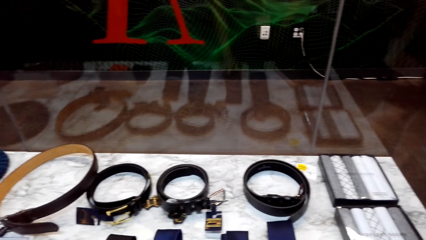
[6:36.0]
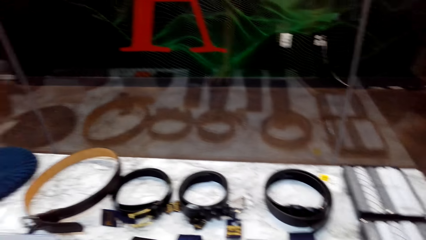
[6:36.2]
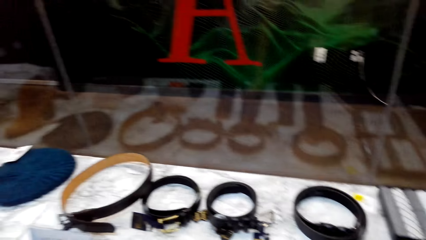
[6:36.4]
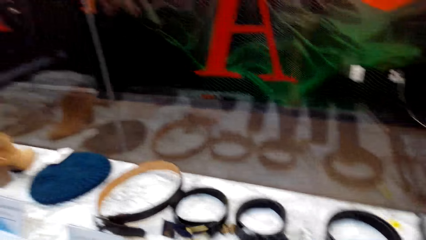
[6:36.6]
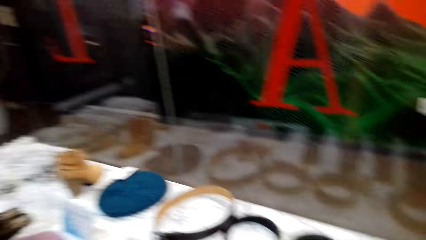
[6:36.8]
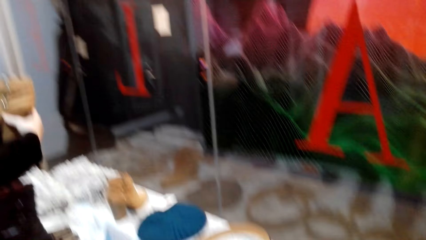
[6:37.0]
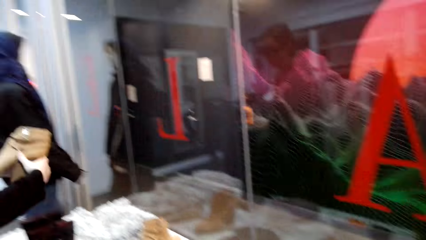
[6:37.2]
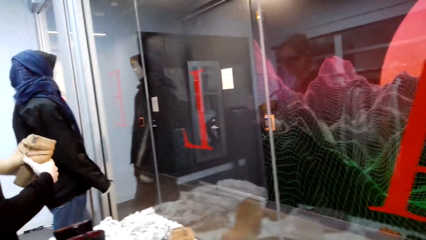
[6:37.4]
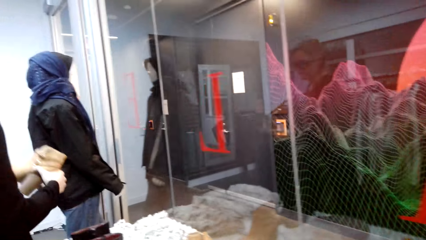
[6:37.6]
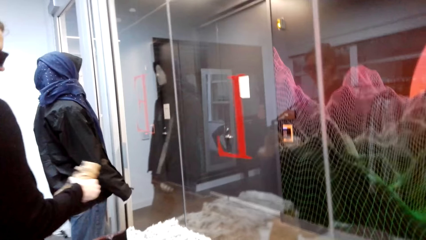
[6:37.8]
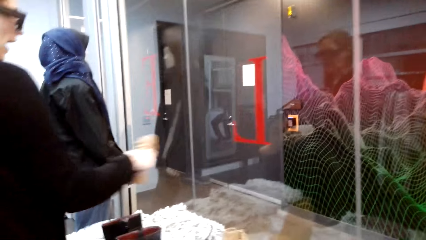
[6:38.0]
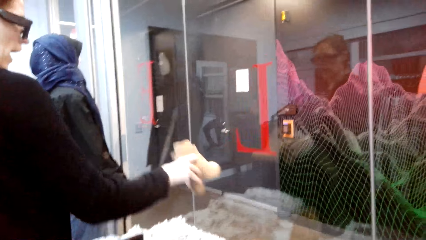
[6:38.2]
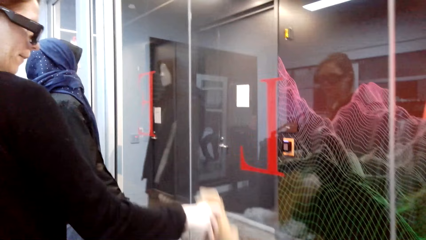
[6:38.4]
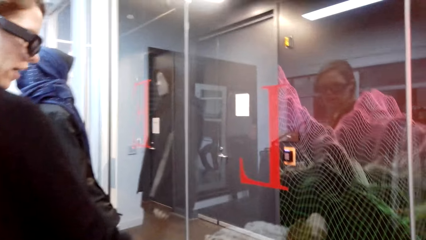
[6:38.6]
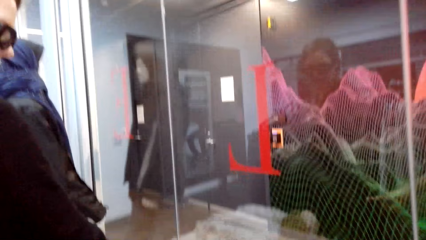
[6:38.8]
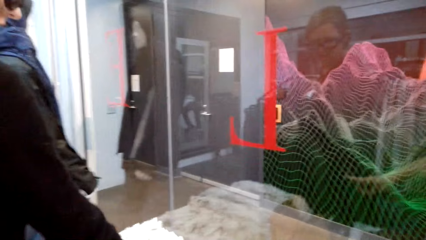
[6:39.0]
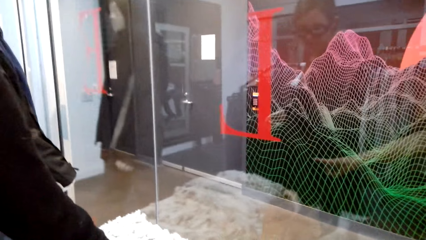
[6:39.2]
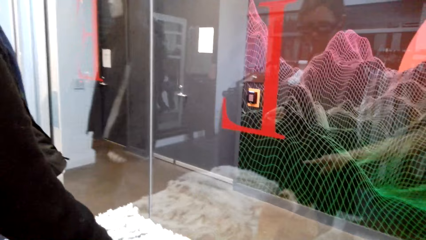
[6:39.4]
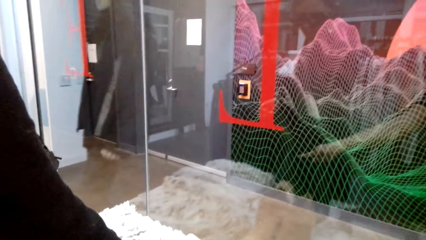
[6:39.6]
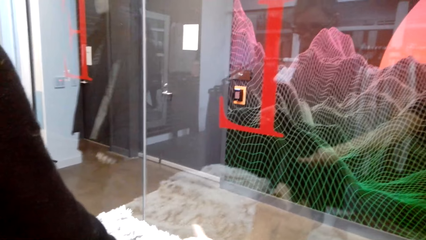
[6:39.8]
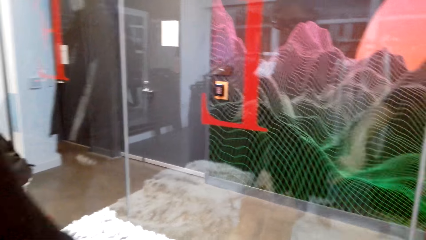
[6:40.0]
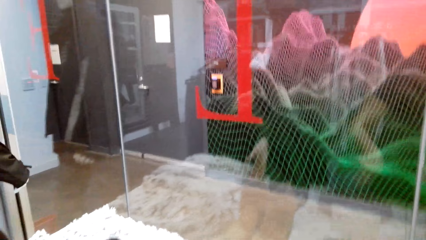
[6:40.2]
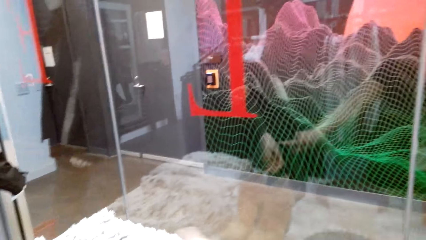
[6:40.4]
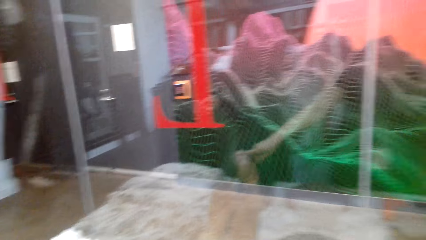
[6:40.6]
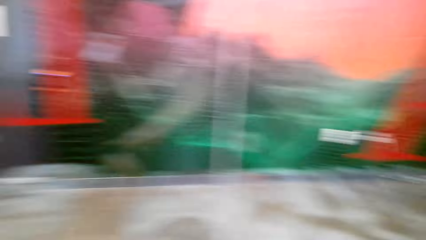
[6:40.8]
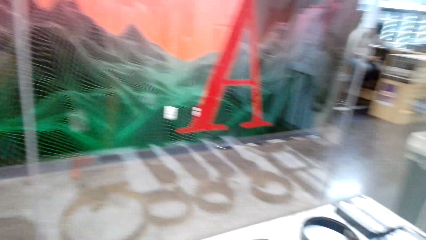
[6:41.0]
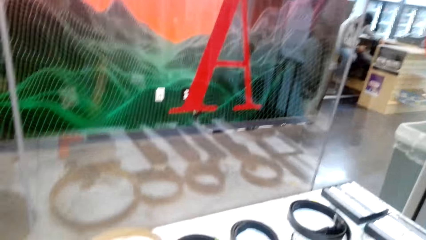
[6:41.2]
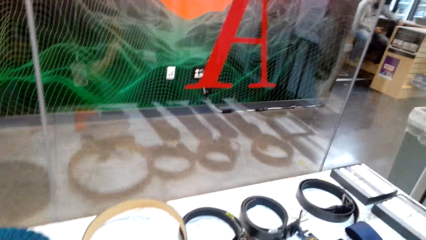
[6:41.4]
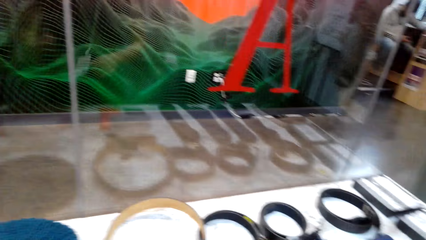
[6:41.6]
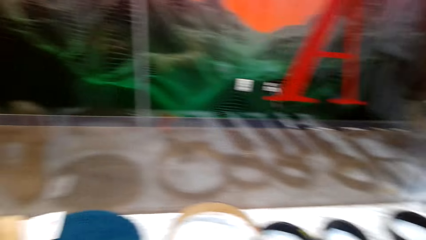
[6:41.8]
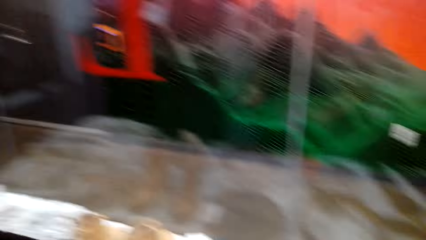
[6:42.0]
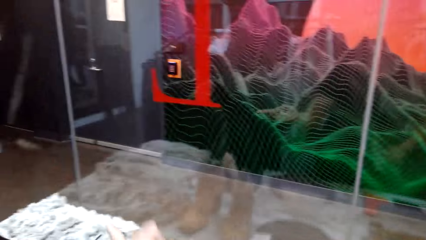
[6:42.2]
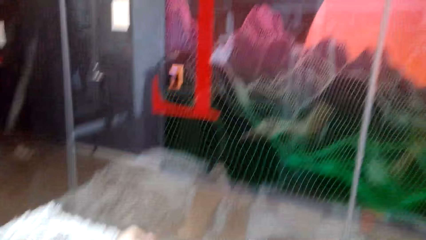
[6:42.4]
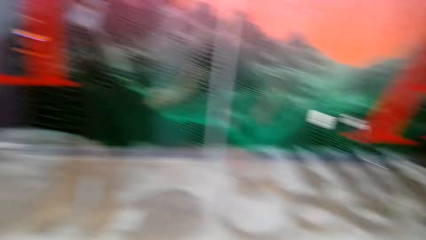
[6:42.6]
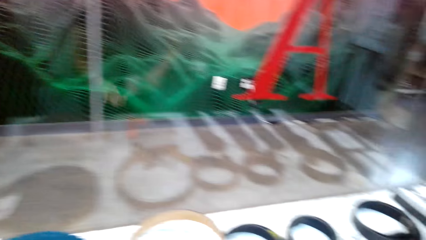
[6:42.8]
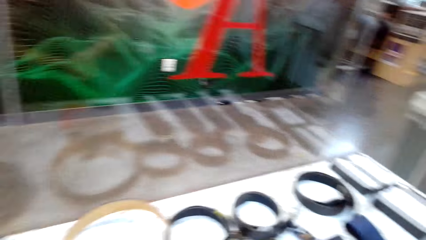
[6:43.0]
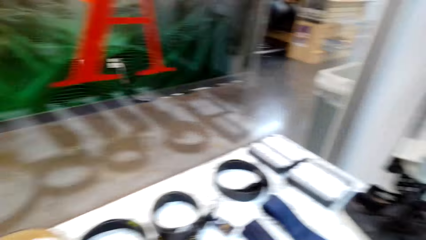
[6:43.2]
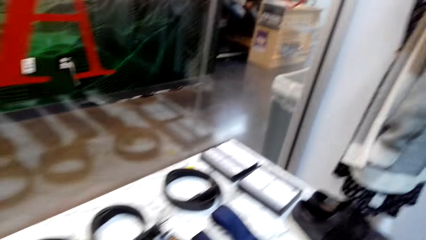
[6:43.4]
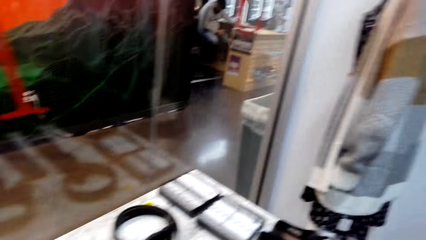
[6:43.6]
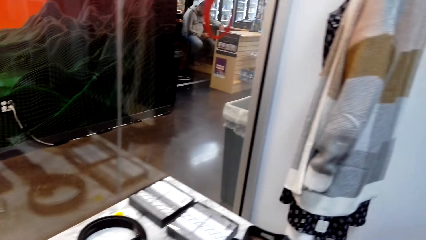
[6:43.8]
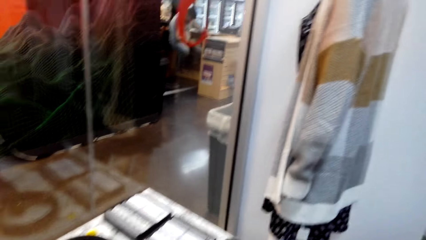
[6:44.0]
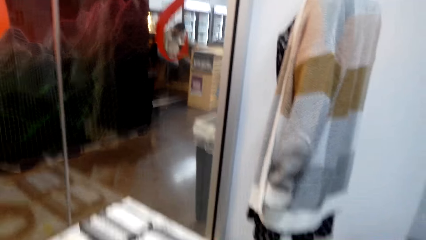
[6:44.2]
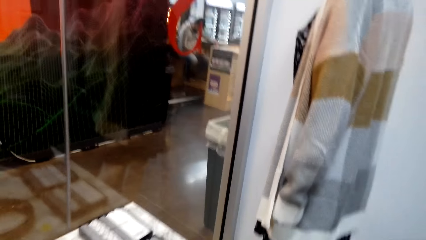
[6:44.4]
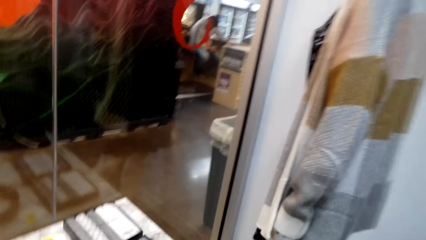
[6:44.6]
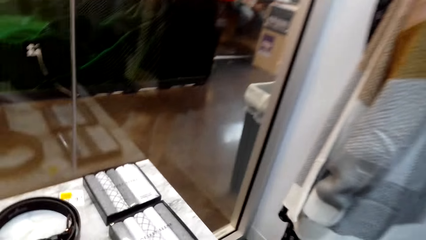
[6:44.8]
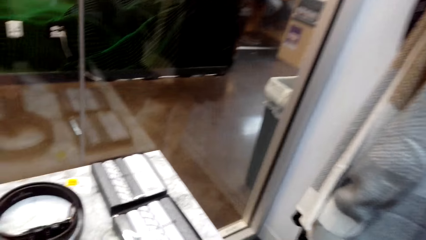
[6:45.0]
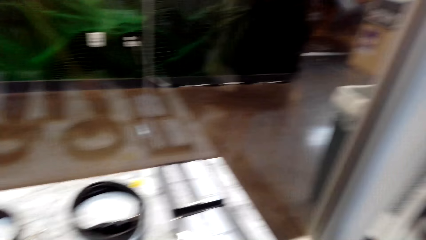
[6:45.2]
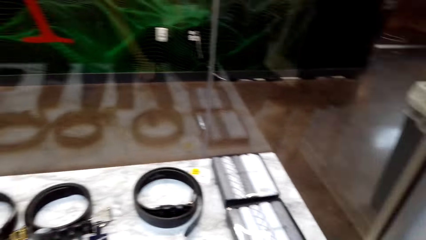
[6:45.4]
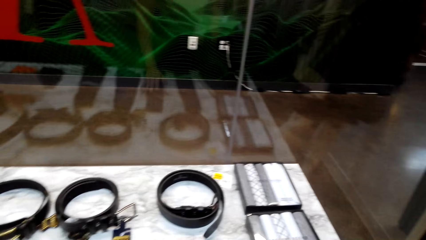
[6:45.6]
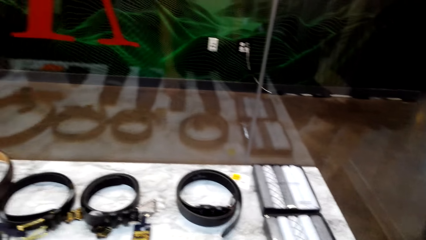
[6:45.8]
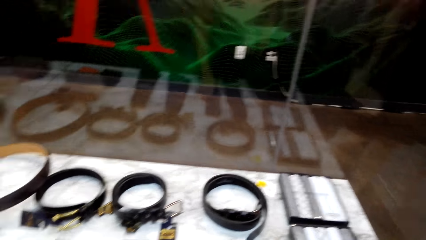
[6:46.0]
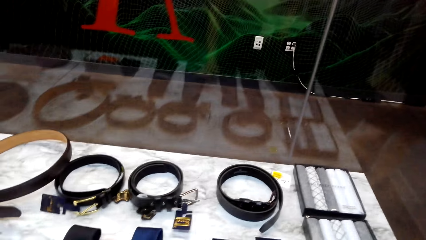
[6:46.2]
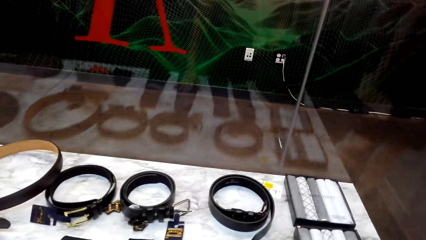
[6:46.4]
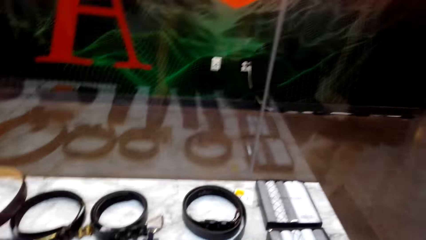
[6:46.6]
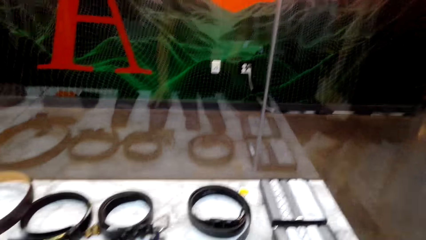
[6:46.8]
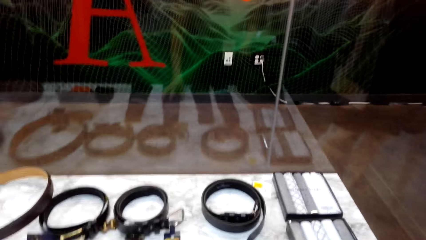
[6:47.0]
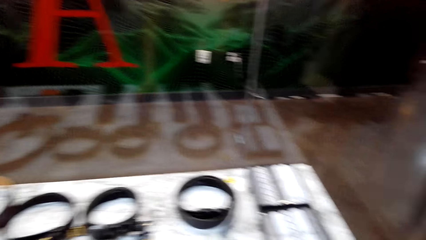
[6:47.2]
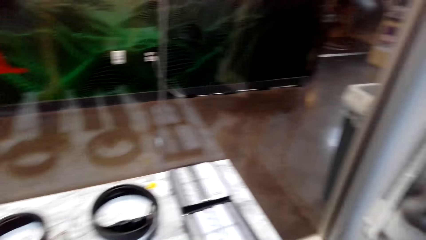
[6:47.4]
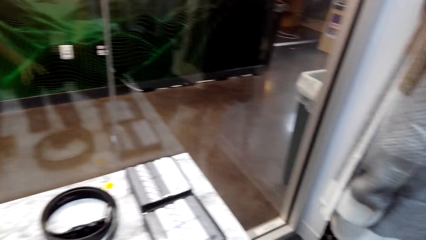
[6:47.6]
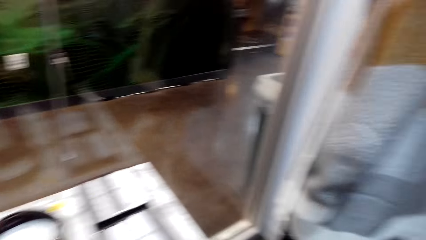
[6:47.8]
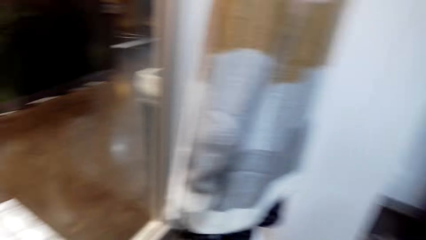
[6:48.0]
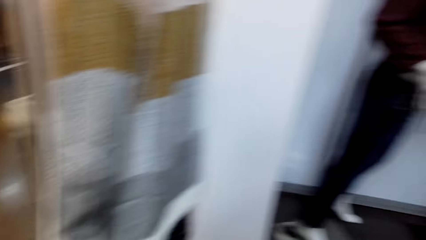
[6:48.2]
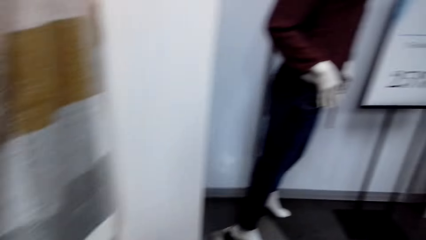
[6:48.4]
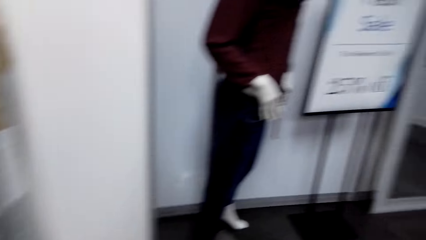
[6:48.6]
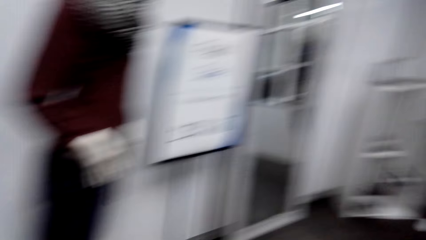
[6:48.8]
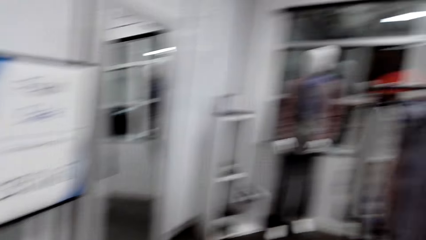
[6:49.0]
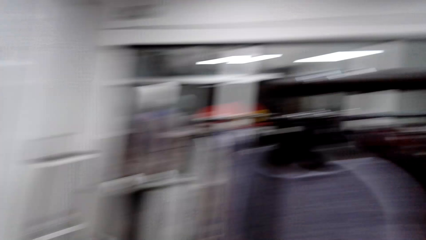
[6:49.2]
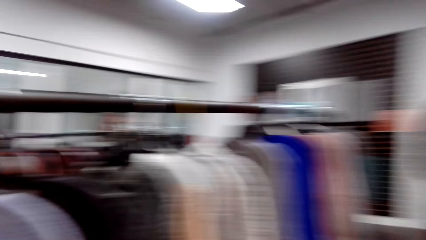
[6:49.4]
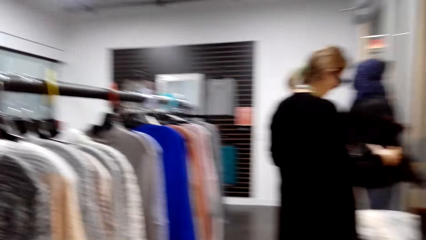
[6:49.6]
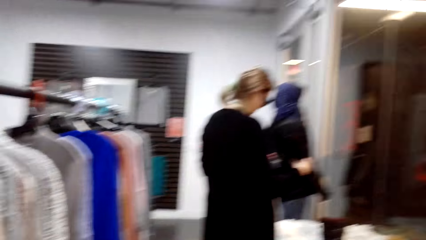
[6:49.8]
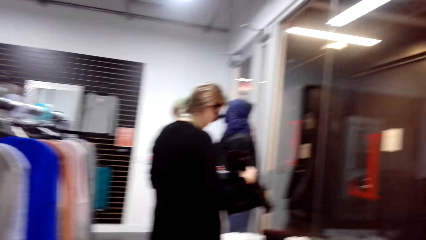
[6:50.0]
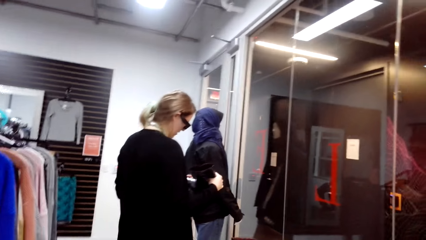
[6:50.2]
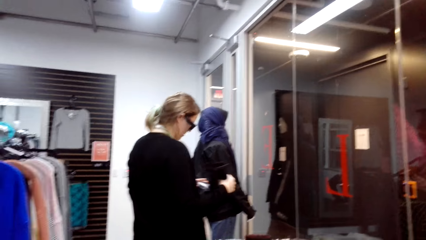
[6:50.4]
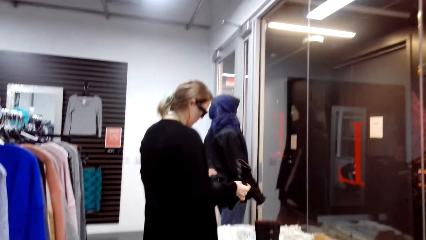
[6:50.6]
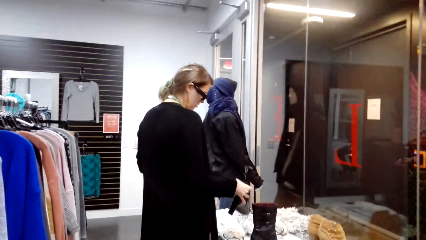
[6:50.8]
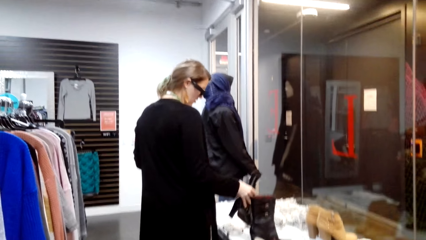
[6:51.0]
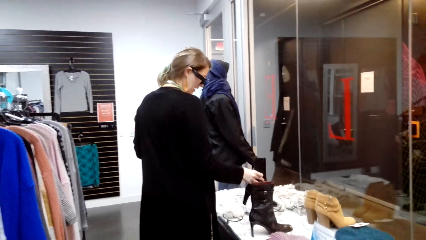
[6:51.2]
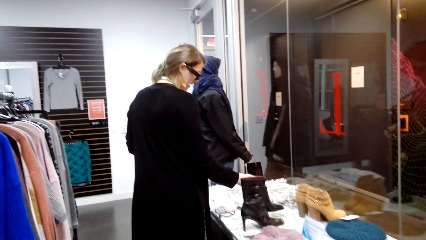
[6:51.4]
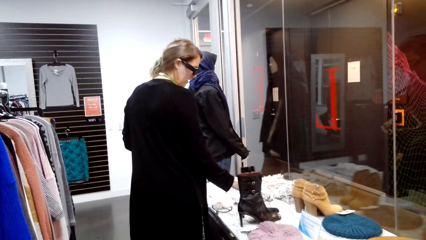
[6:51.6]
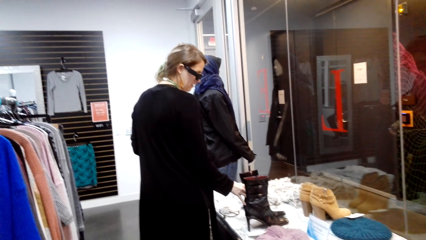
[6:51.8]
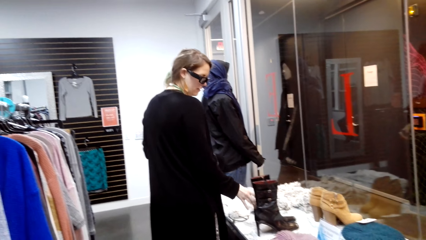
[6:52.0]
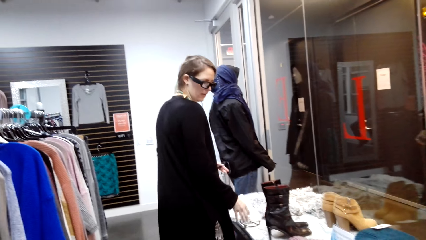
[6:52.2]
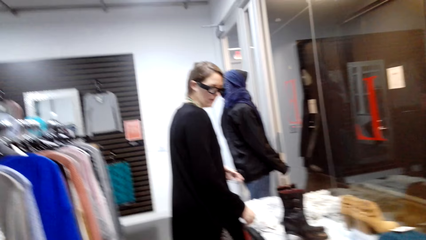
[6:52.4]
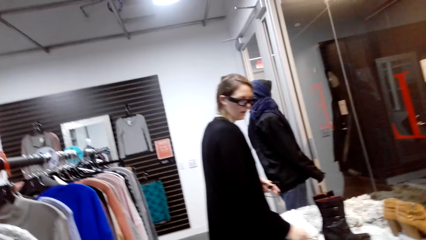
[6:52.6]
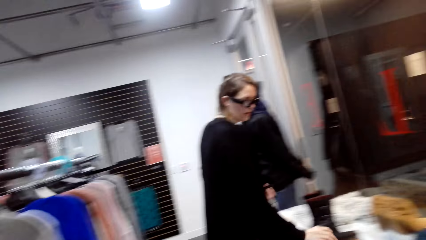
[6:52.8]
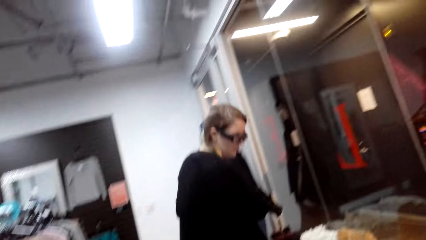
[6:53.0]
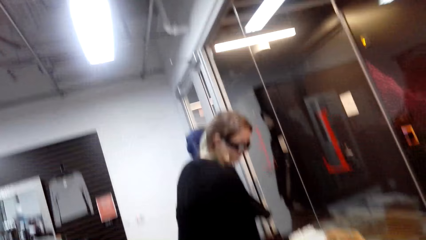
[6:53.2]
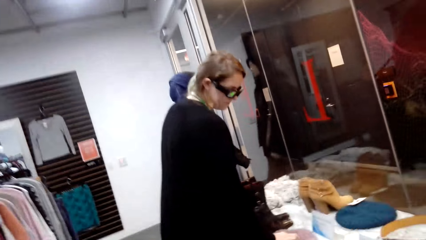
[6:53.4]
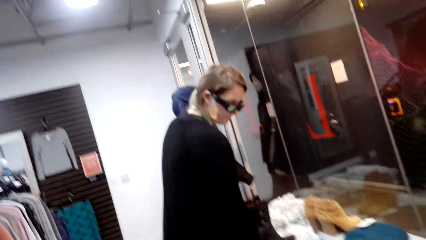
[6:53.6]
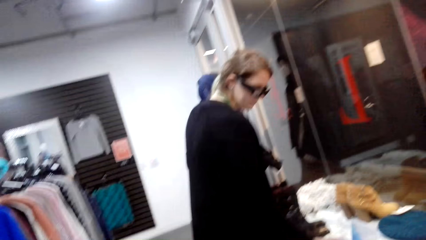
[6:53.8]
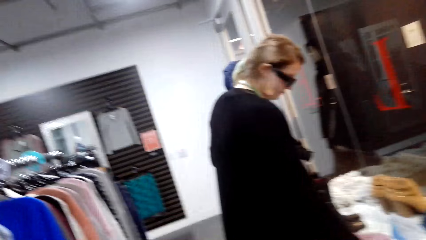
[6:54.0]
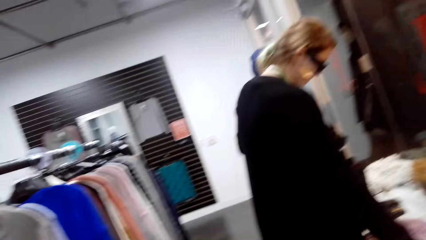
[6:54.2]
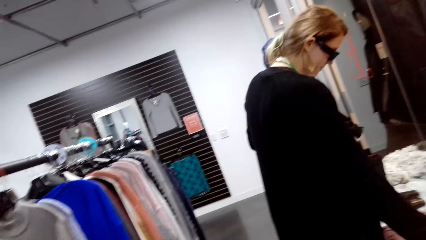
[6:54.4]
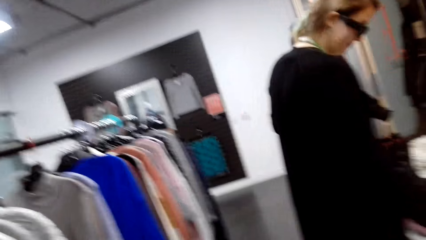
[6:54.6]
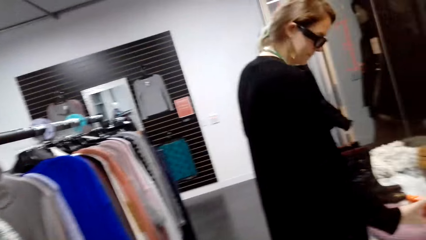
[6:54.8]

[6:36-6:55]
The camera wearer looks on the belts. The woman puts a boot on the display table. The woman returns the shoe boot on the rack. The camera wearer talks. They look at items on the display table. The woman talks. The camera wearer turns around. They talk. The woman returns the shoe boot on the rack. The woman puts the boot on the display table. The camera wearer looks around.
